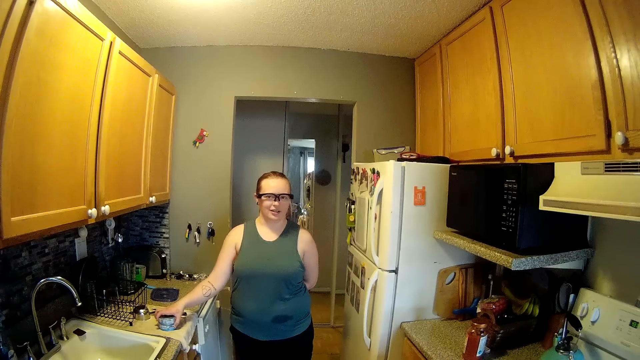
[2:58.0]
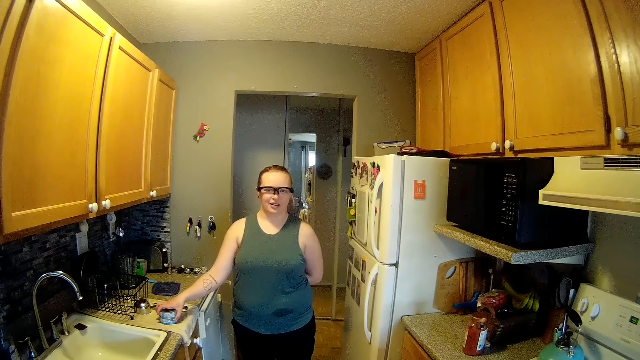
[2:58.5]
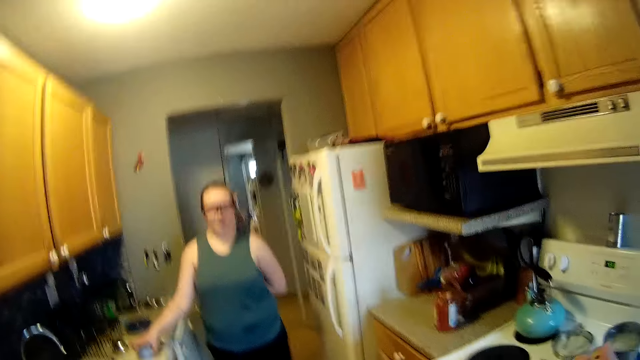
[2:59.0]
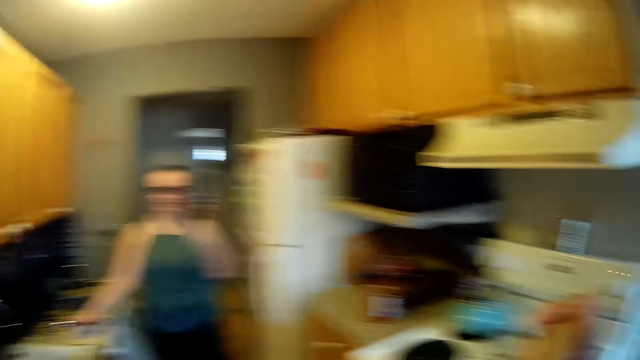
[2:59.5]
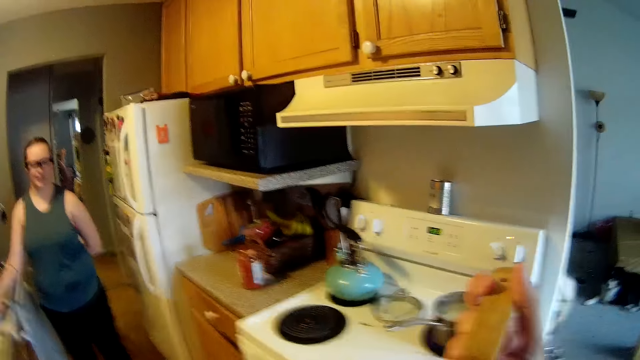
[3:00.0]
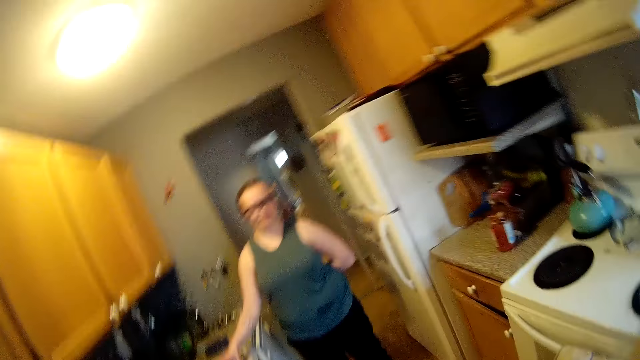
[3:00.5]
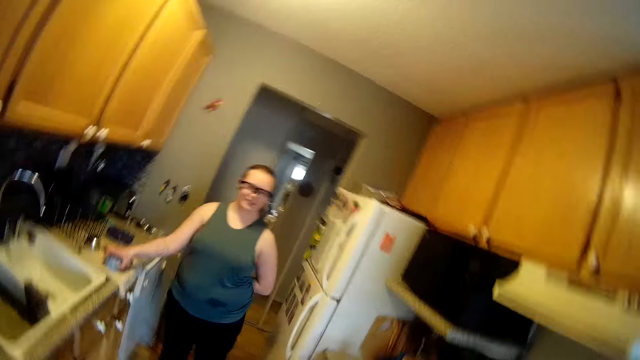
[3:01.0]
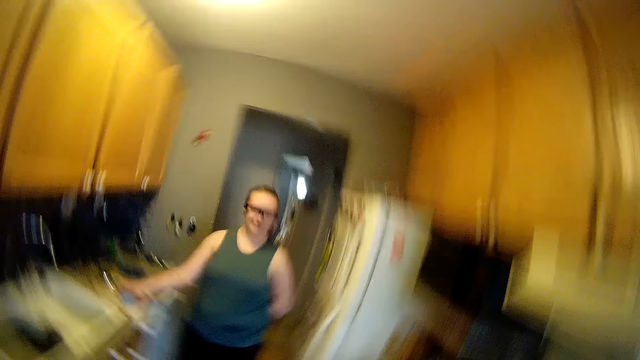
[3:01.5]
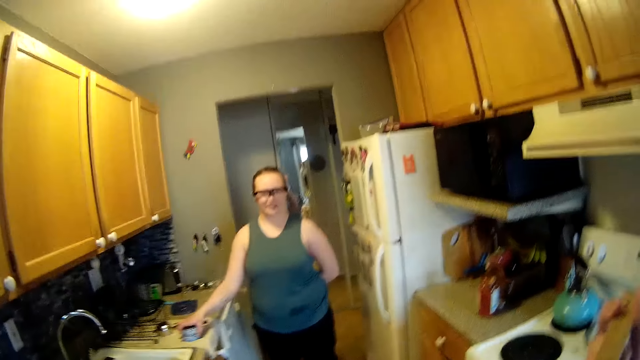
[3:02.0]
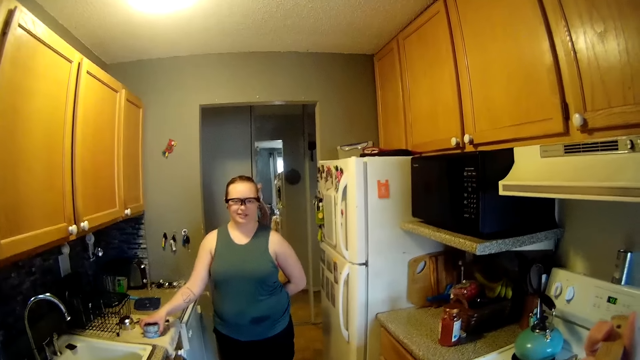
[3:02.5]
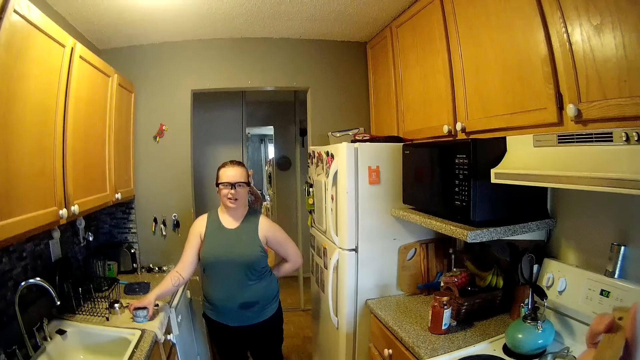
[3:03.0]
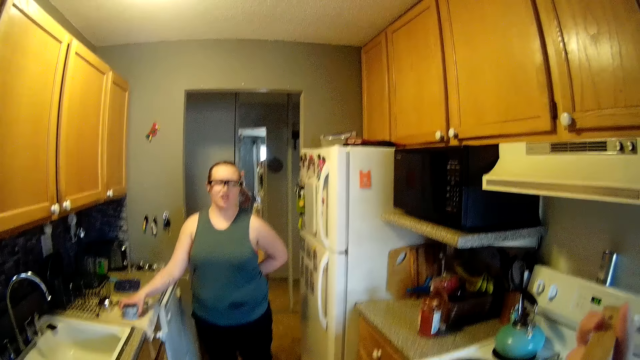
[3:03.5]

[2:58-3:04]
The camera wearer stares at the woman.

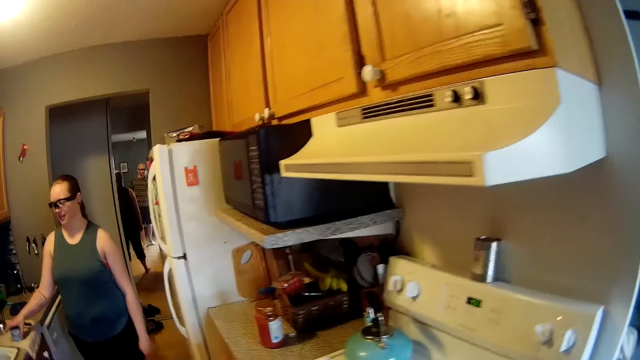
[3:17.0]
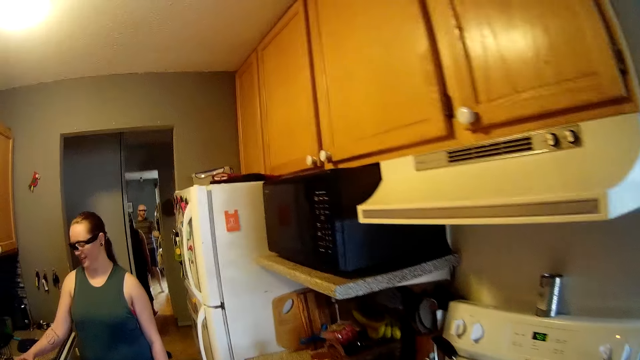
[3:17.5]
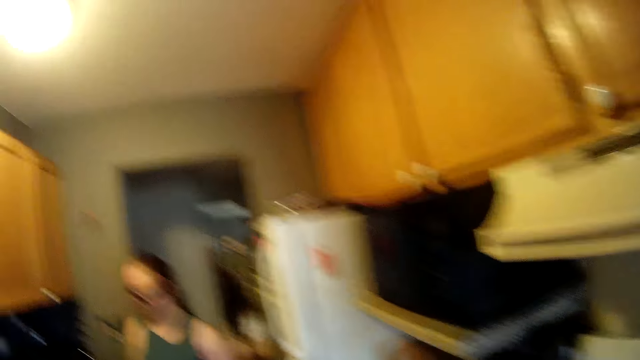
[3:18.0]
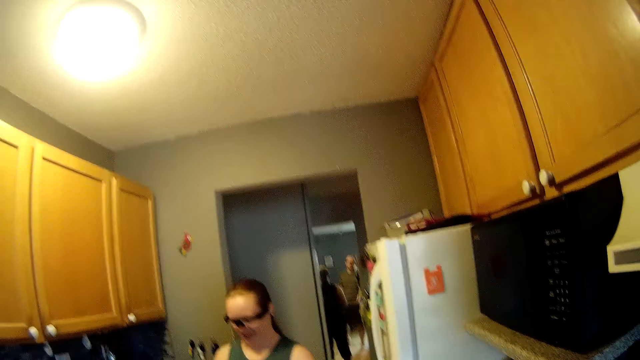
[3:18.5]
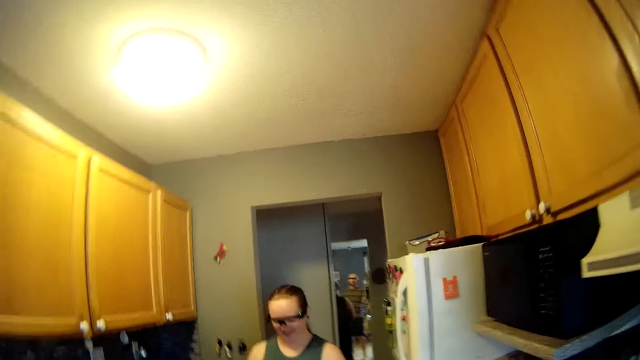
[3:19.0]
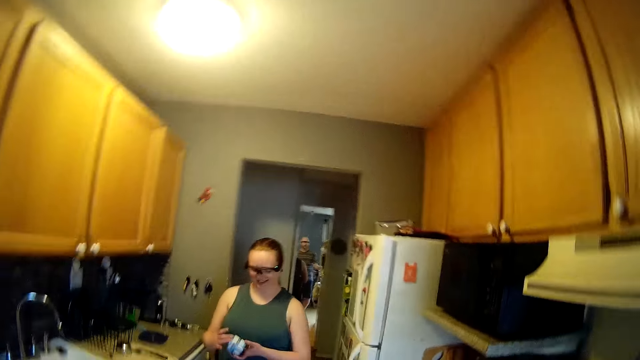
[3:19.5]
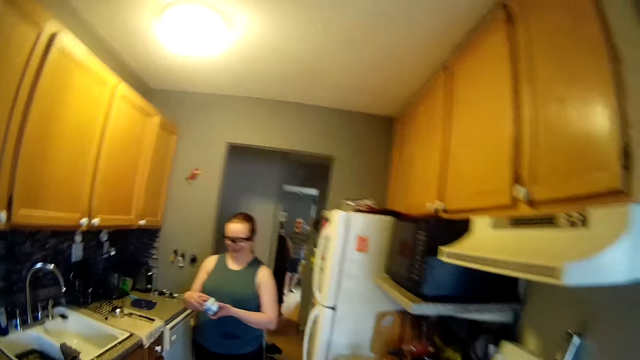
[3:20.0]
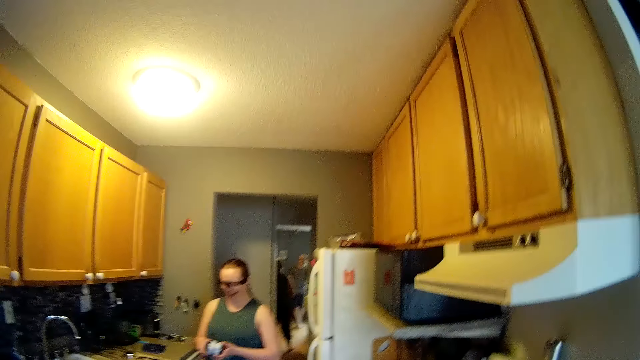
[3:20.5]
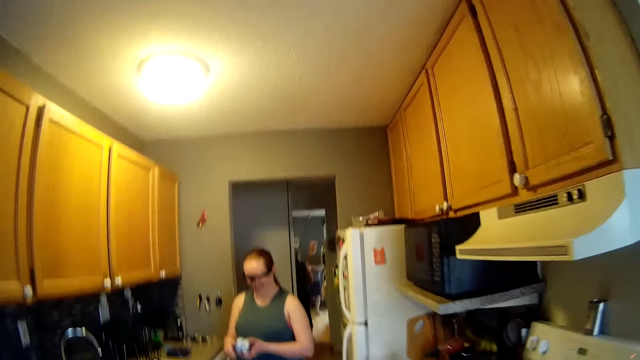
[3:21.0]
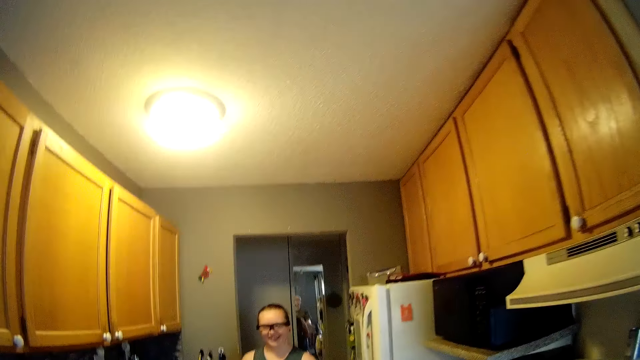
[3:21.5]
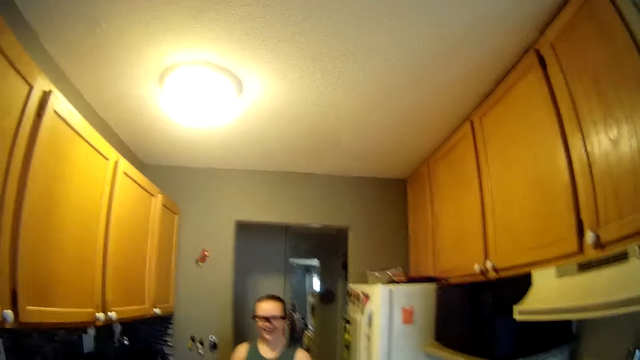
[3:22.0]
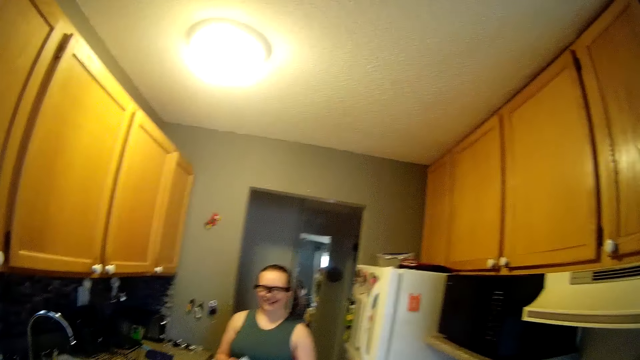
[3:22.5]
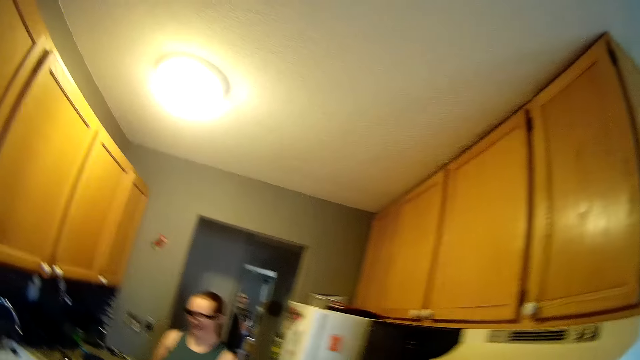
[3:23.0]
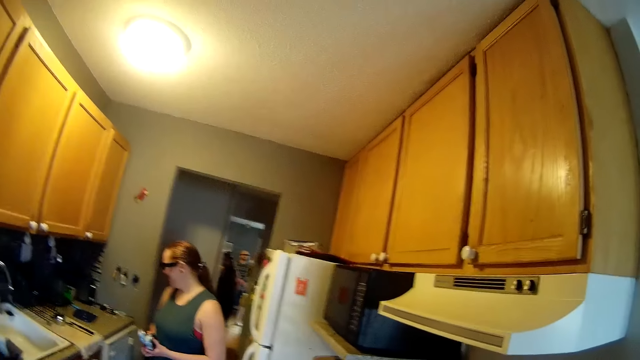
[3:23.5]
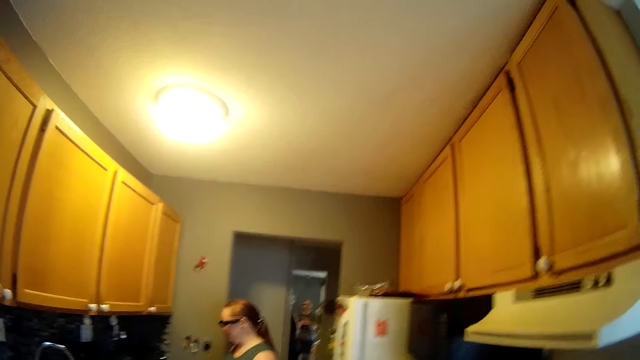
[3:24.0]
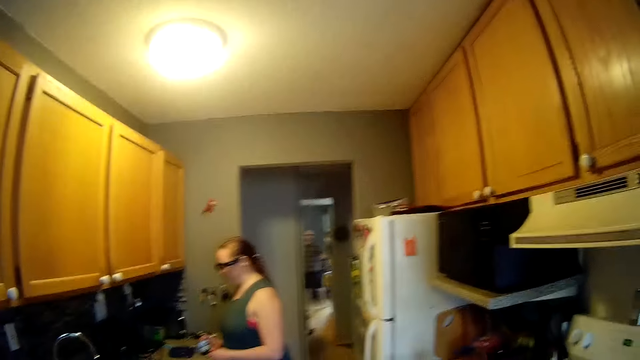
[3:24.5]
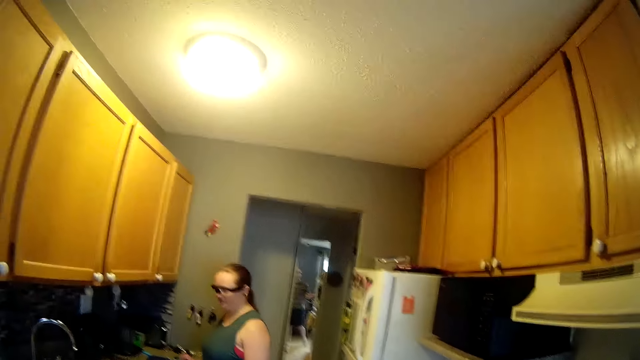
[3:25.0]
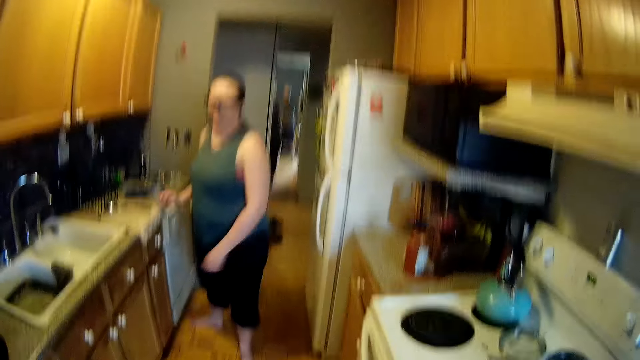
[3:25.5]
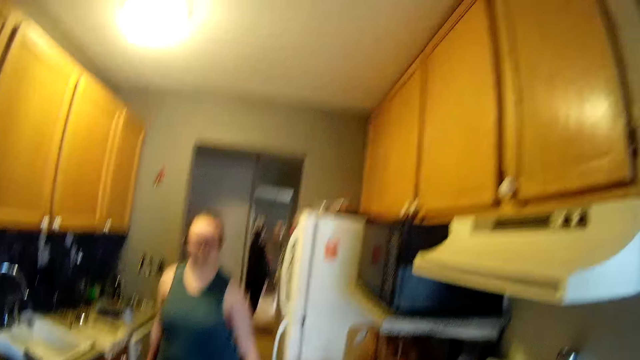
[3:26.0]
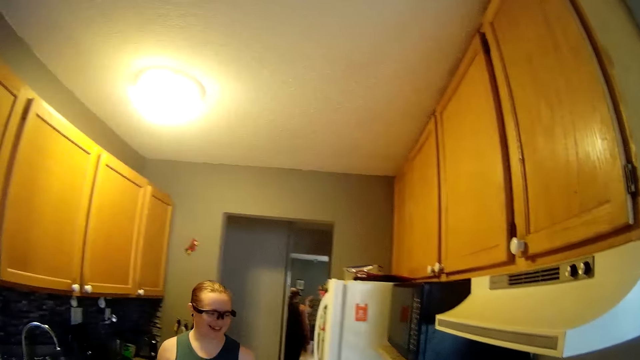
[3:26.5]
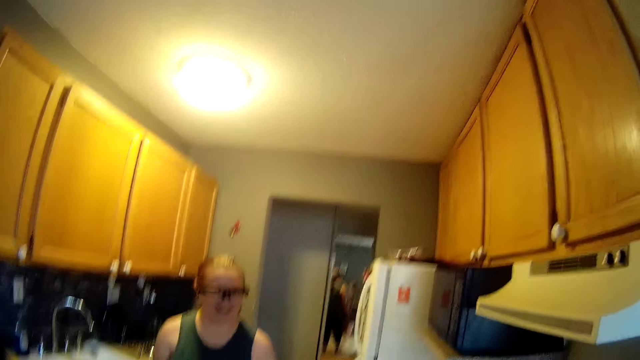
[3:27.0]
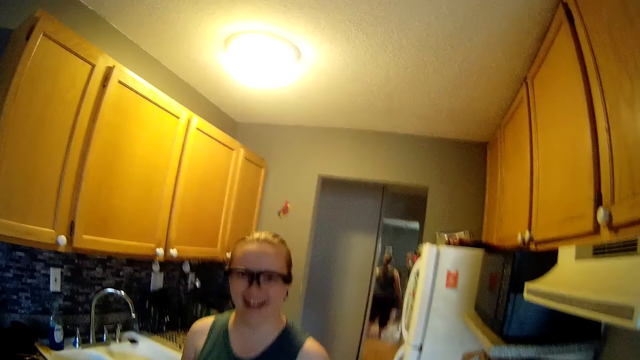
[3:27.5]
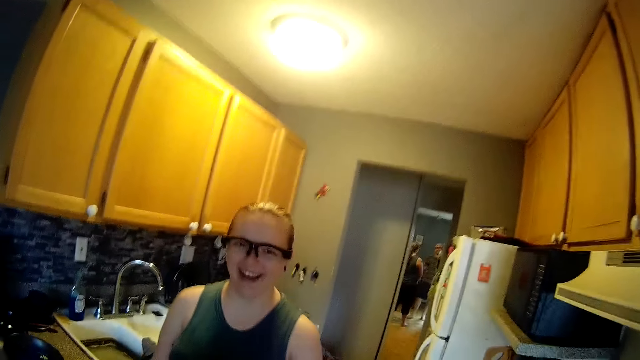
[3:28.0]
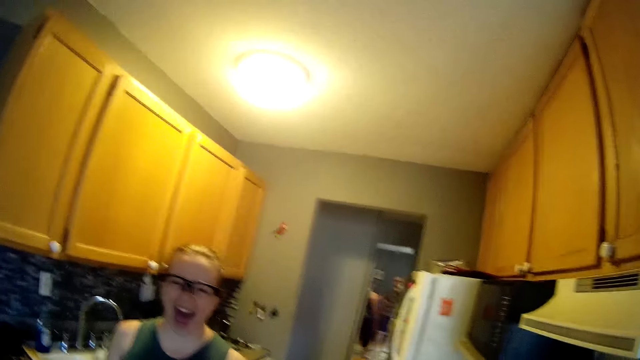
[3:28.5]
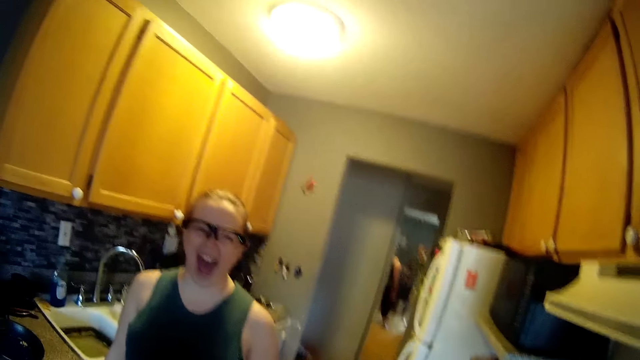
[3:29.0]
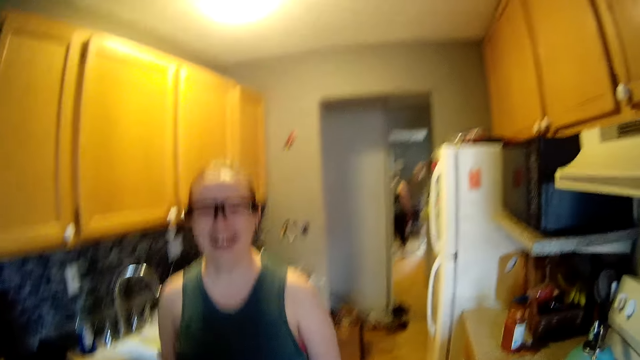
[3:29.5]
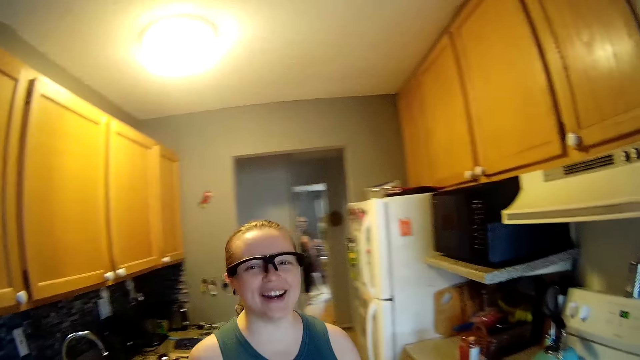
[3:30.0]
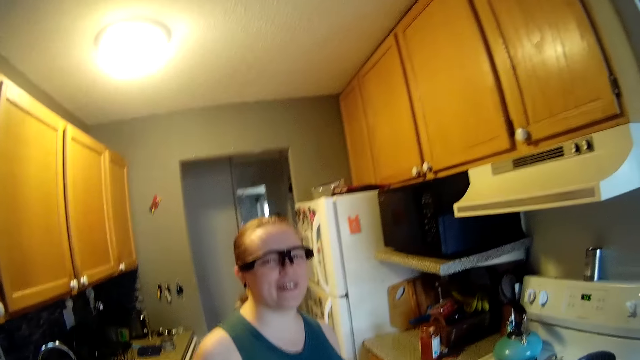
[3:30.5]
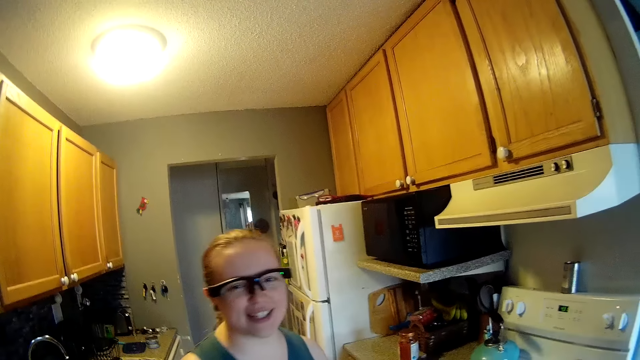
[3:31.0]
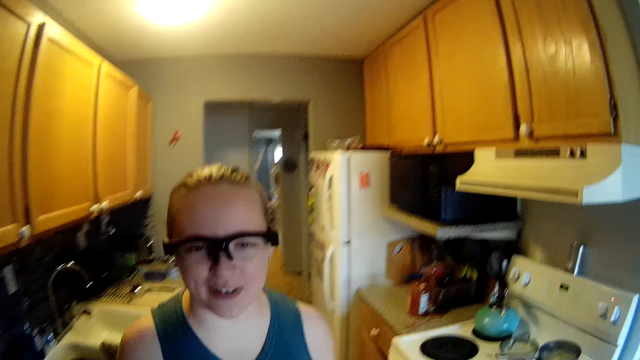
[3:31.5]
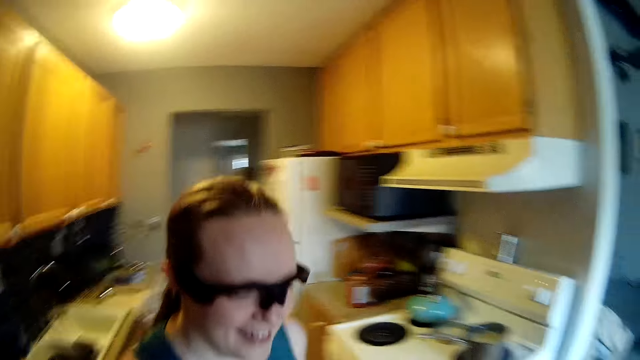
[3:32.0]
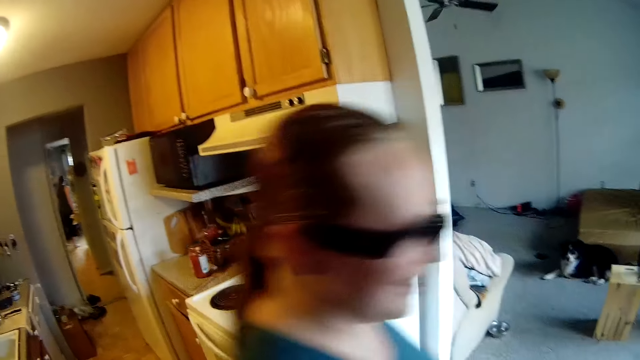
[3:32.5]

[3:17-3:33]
The woman picks the can from the slab with her right hand. The camera wearer interacts with the woman. The woman holds the can in both hands. The woman places the can on the slab with her right hand. The woman walks in the house.
